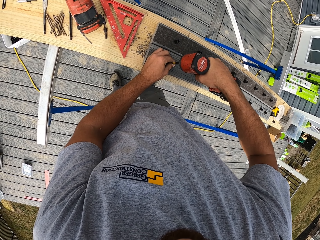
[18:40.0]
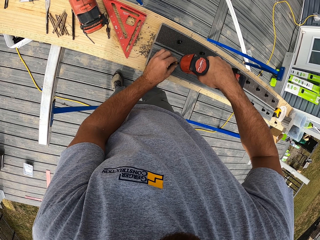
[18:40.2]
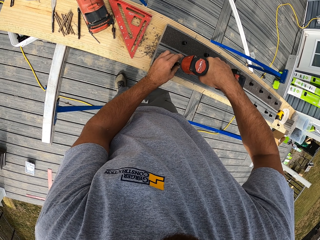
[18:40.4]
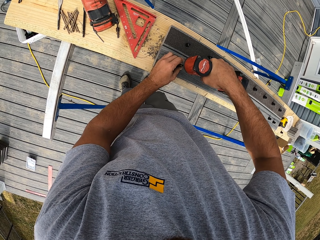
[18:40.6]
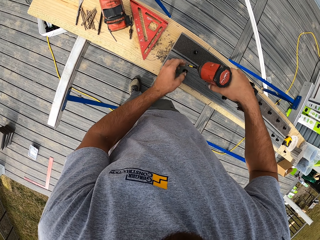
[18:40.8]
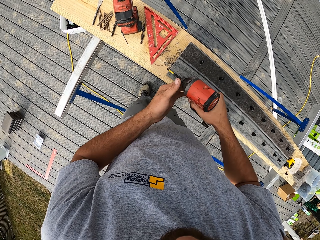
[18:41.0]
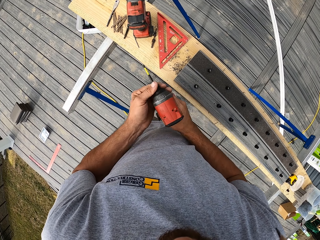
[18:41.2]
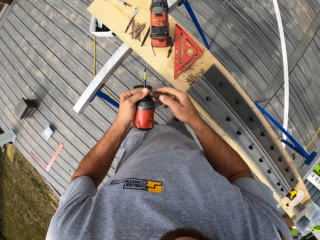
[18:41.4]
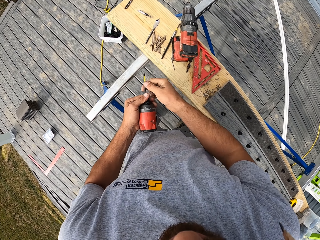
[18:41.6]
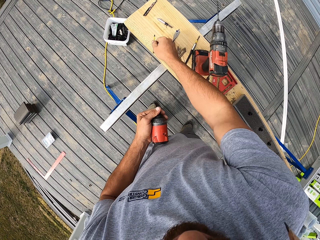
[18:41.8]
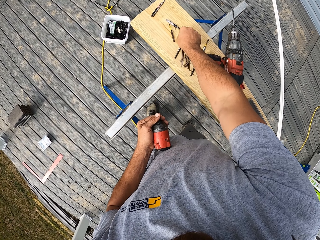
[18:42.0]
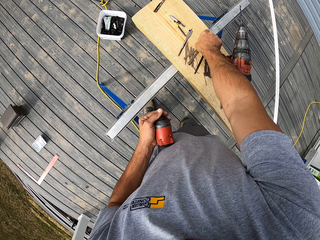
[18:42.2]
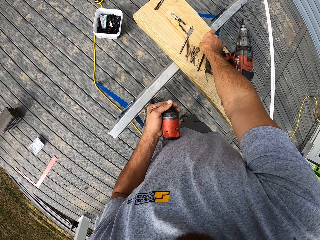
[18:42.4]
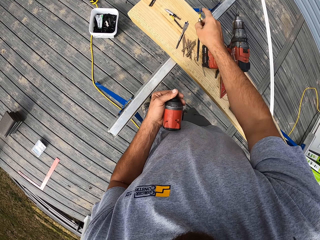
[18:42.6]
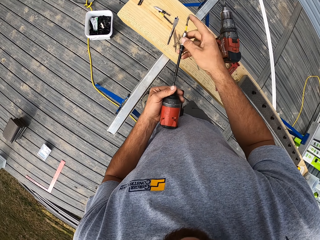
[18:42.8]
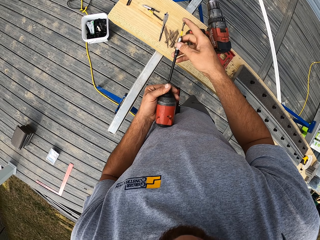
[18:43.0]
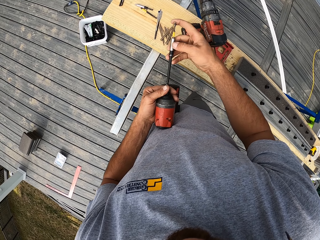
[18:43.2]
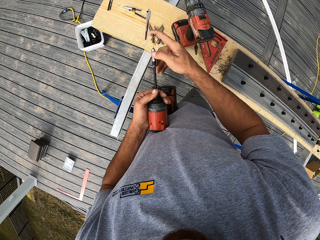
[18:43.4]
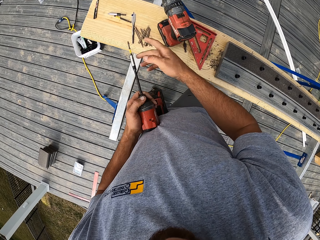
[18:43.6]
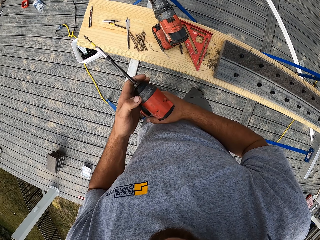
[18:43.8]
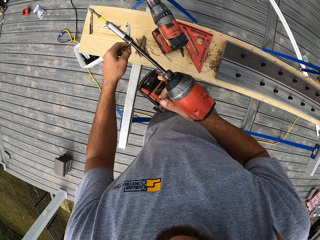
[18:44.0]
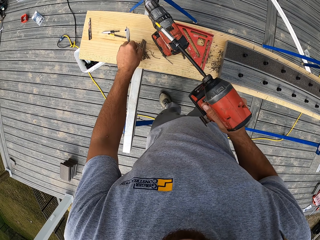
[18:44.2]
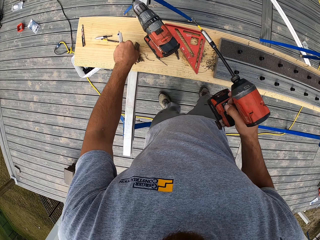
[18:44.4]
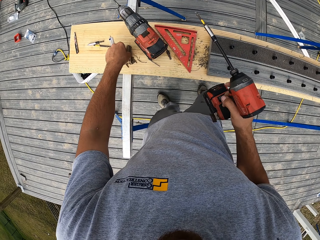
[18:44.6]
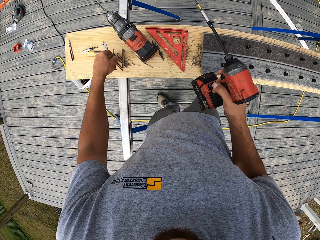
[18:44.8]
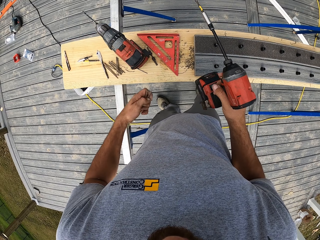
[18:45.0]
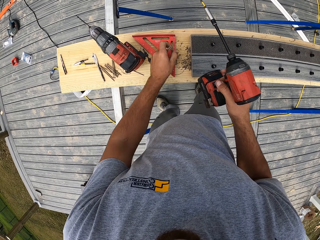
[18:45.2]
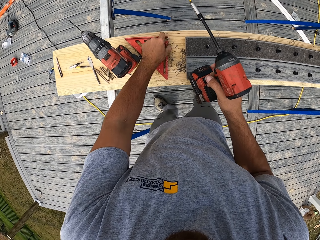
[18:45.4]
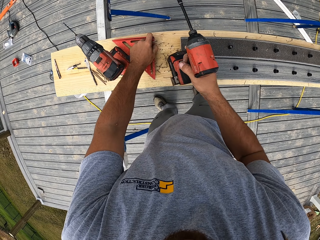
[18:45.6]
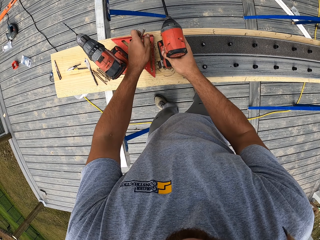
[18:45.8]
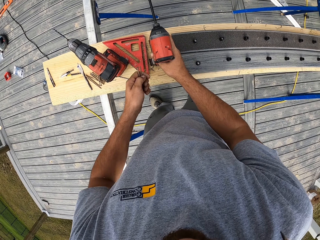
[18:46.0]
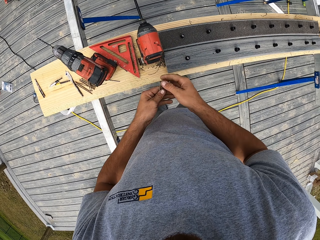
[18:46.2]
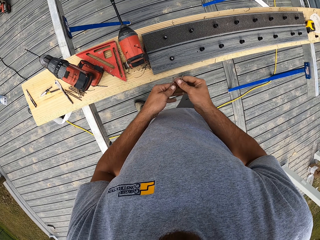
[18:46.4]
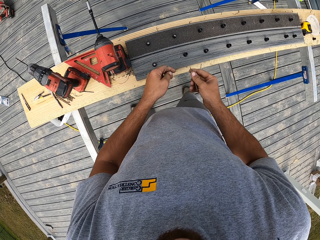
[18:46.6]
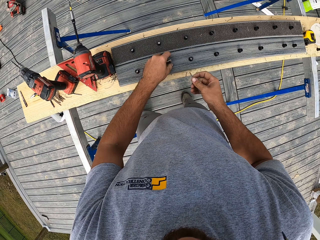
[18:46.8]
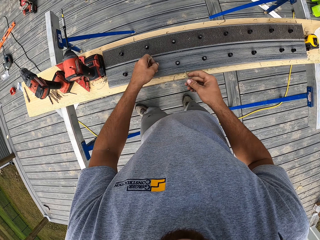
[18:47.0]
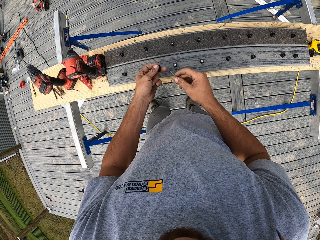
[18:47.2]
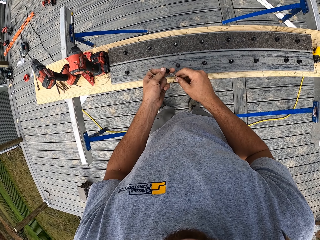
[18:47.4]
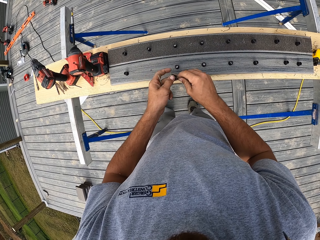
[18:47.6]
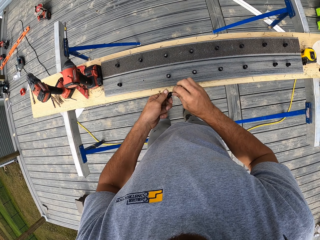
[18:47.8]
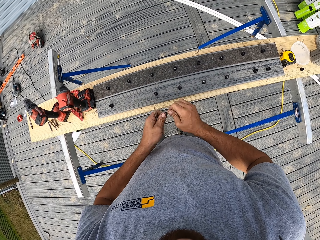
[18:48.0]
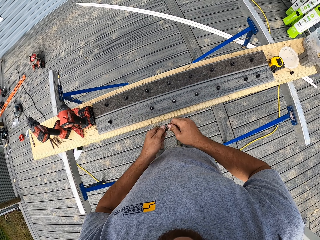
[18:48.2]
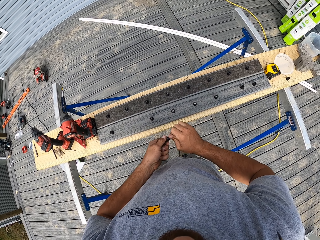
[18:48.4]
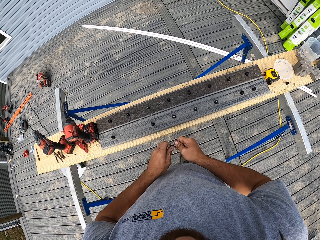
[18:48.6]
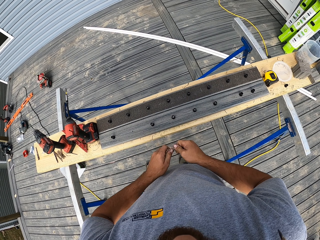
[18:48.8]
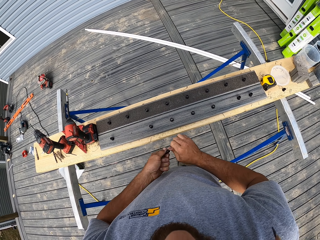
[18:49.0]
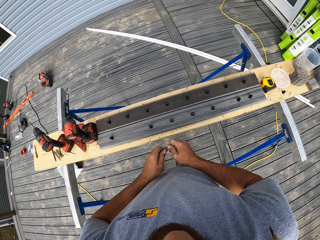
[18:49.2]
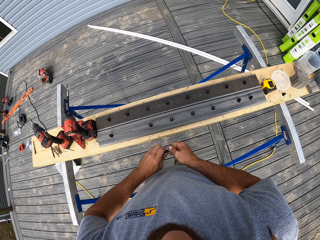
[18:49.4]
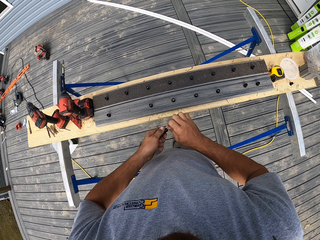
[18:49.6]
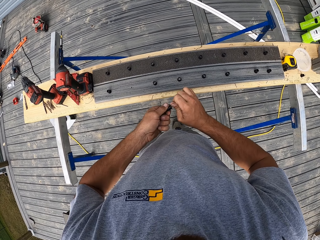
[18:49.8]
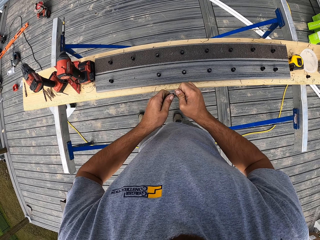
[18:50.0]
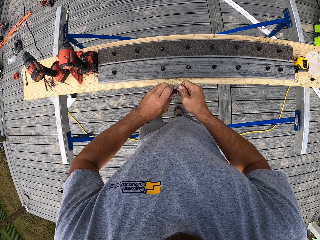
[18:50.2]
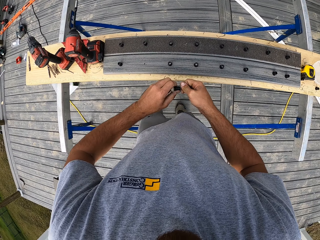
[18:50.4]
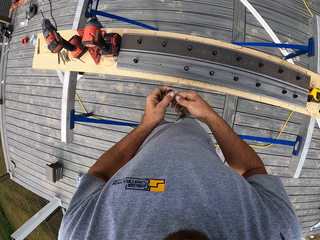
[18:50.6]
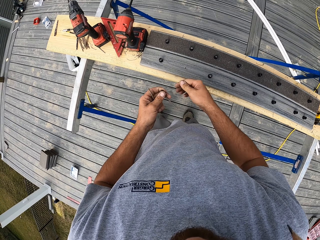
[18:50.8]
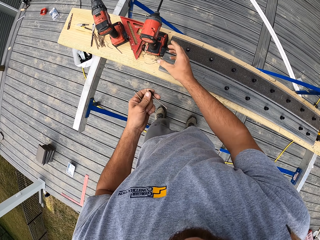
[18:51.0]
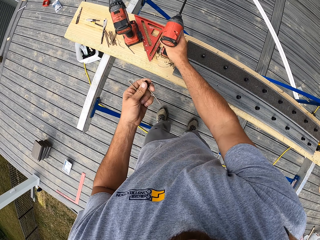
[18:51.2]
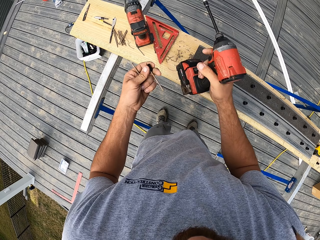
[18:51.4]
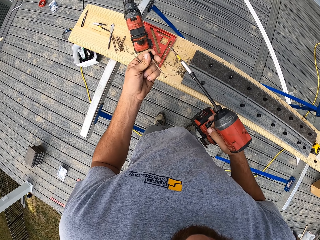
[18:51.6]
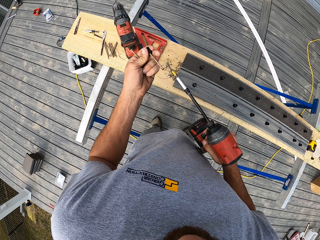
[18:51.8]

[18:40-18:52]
The camera wearer lifts the drill up. They remove the spade and place the spade down. They change the bit. They pick up another spade and put the spade in the drill. They lift the drill up, pick up a nail, put the drill down and pick up the wood.

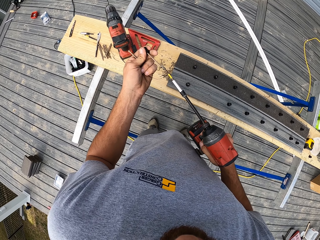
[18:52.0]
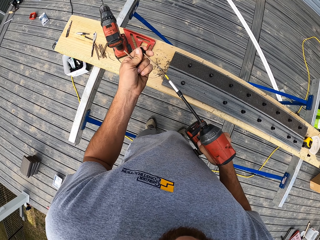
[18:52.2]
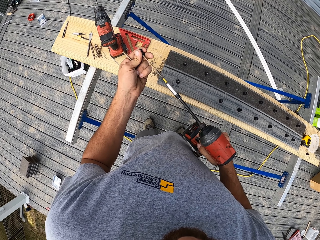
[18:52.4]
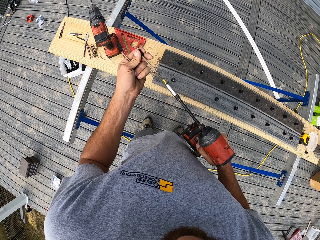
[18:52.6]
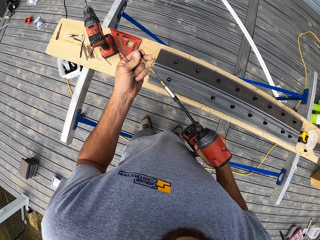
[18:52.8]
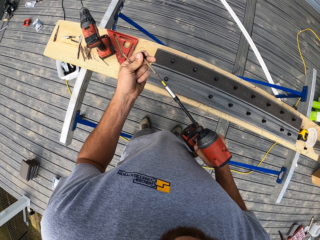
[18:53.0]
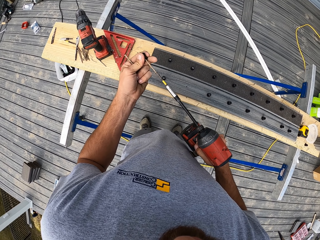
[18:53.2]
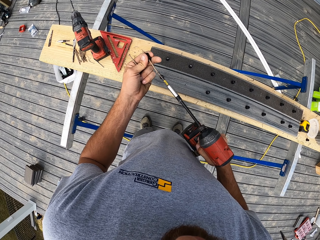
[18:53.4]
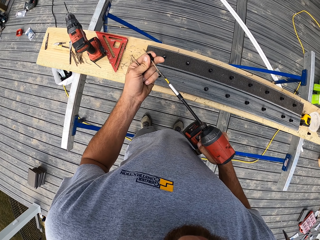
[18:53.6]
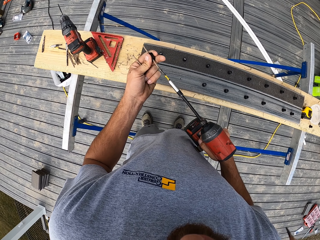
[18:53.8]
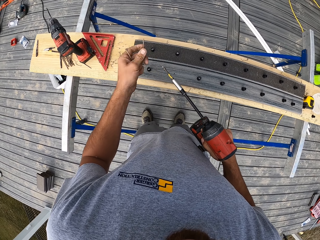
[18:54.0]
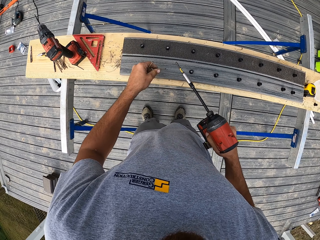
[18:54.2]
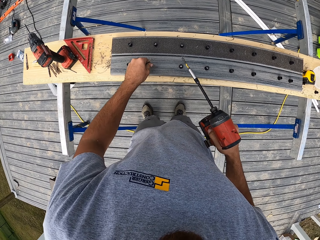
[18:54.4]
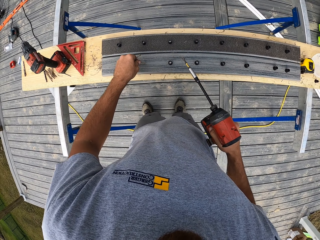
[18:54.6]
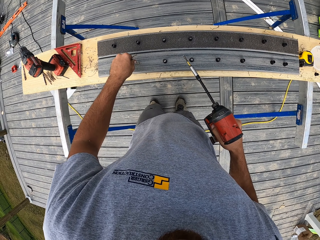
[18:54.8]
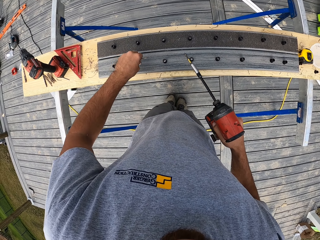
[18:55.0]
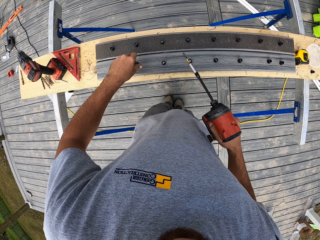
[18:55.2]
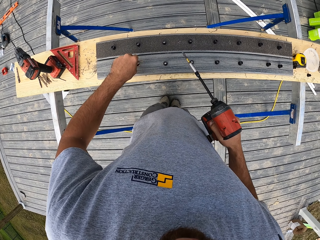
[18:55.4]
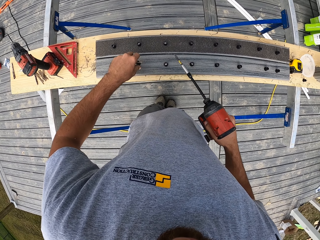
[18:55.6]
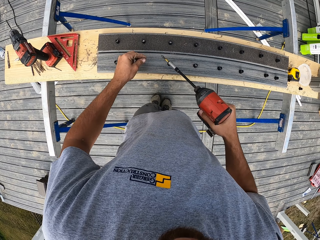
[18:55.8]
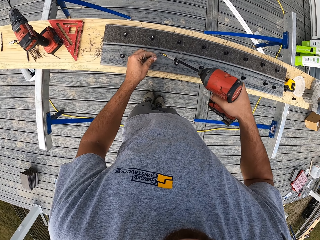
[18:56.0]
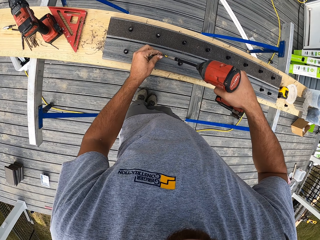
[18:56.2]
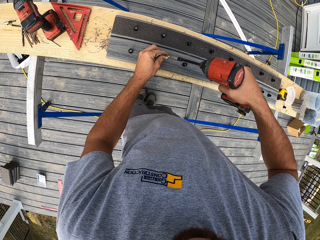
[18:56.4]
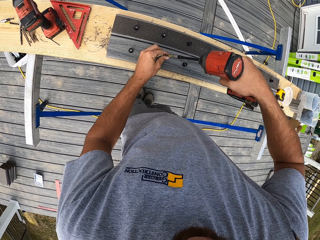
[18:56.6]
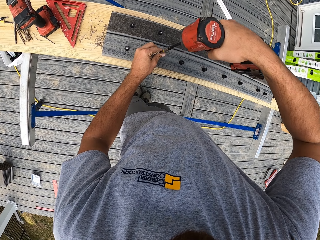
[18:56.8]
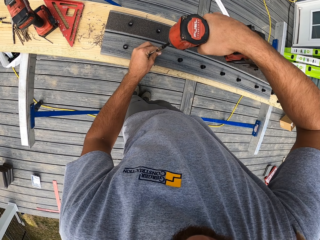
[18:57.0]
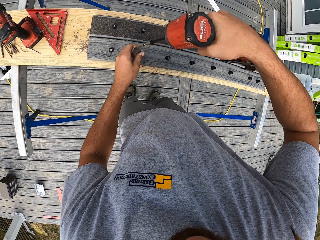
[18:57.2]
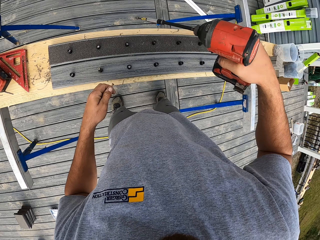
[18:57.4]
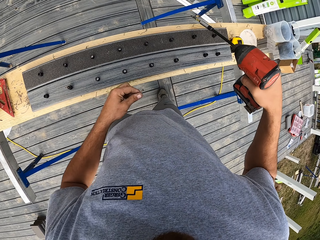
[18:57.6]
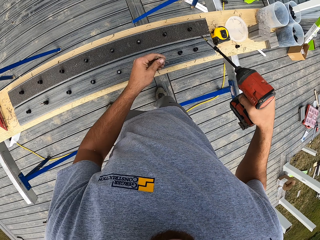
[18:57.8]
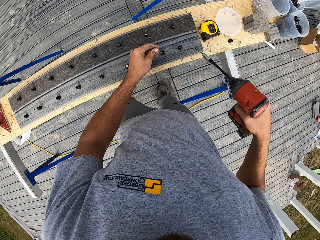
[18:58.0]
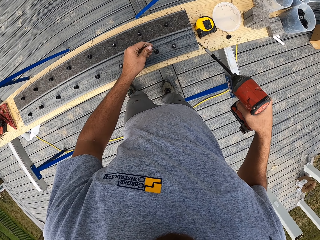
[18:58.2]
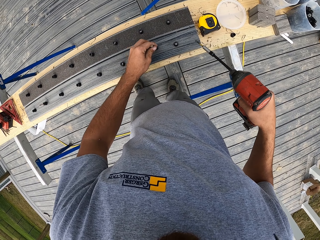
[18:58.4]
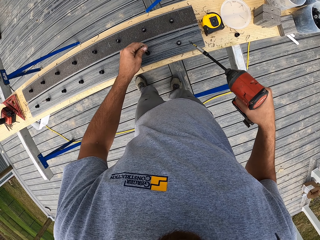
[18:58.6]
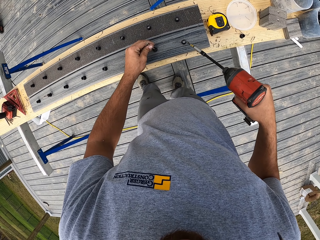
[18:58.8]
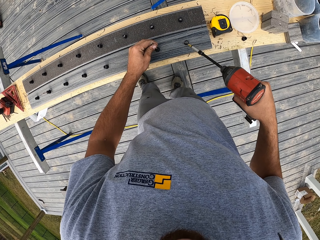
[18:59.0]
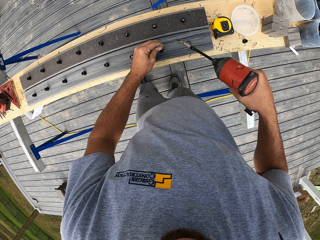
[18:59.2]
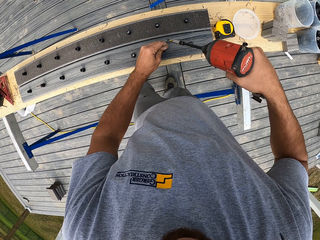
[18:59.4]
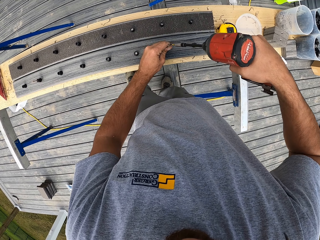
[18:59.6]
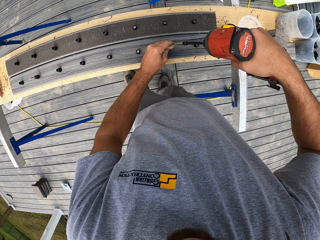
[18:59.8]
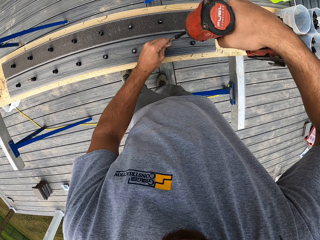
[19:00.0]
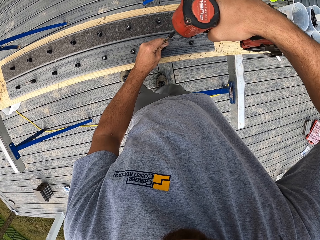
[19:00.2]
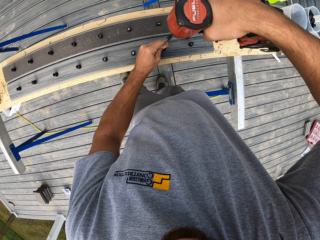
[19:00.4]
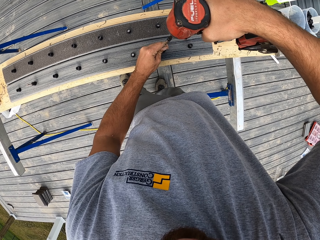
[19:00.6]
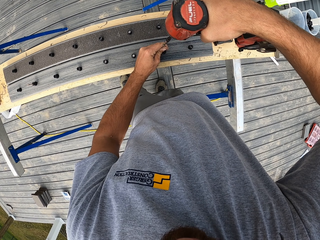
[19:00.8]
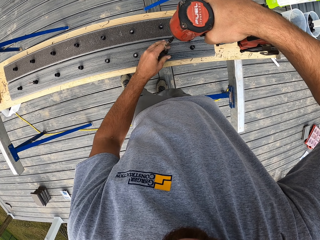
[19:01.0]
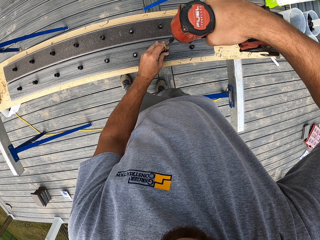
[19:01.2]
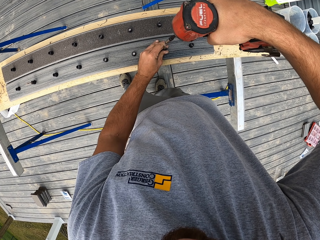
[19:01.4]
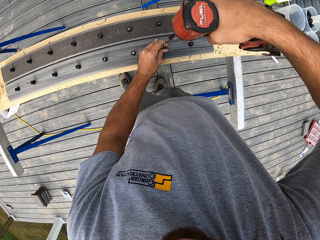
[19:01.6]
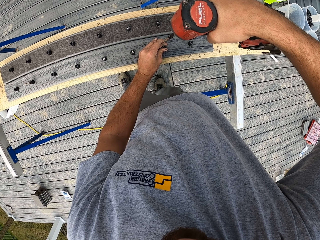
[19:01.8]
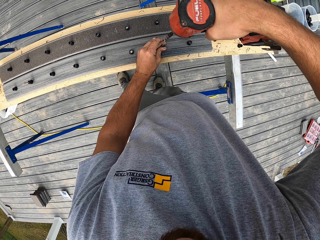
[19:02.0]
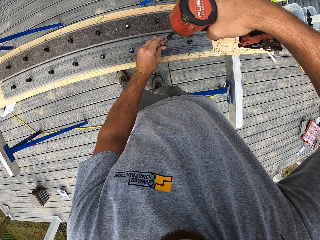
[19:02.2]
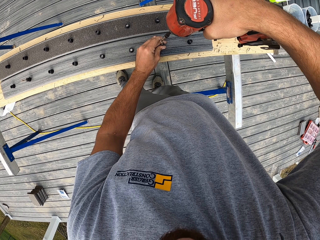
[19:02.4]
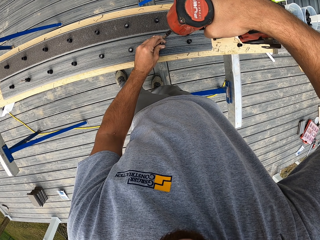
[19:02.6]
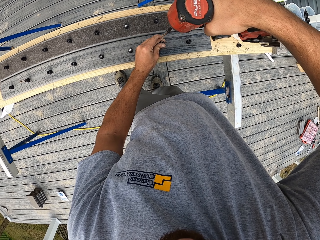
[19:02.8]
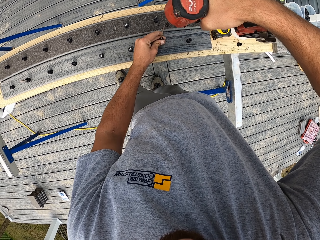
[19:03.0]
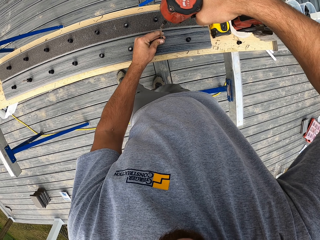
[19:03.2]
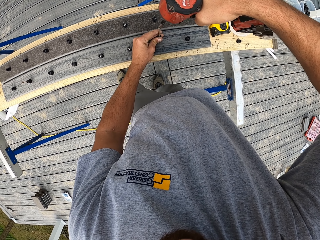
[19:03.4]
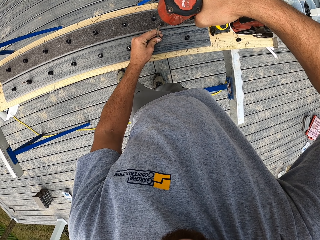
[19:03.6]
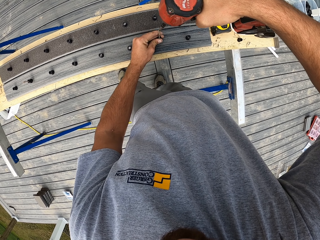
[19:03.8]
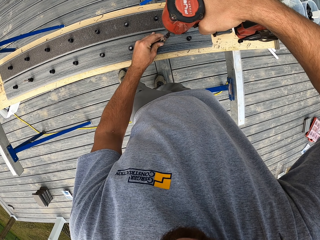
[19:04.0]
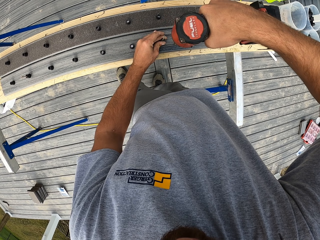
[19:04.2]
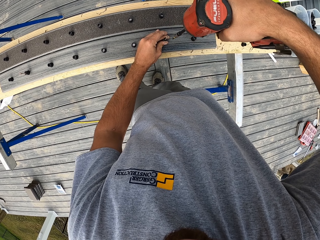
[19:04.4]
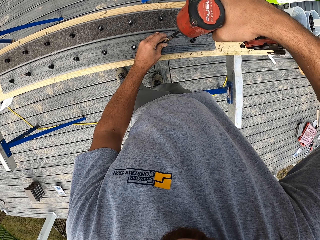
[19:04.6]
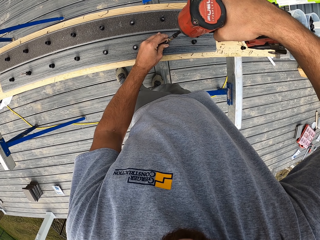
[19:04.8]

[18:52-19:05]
The camera wearer places the wood. They fix screws into the wood. They drill the nail.
